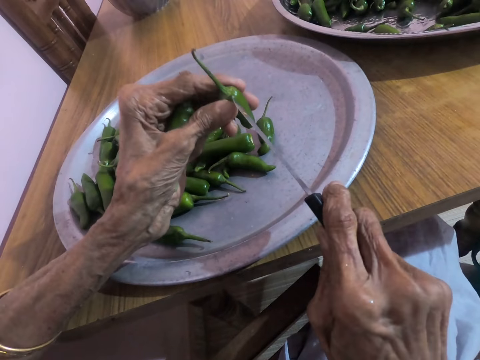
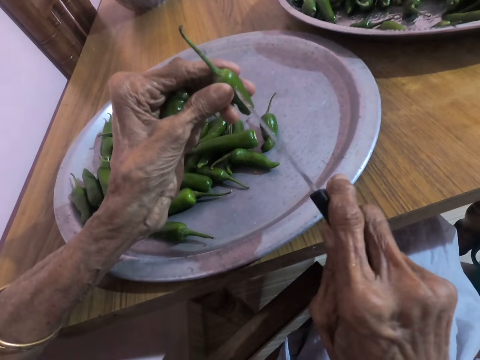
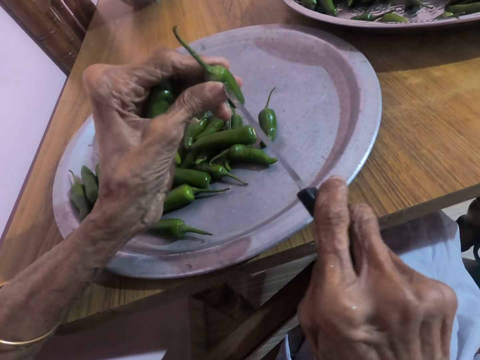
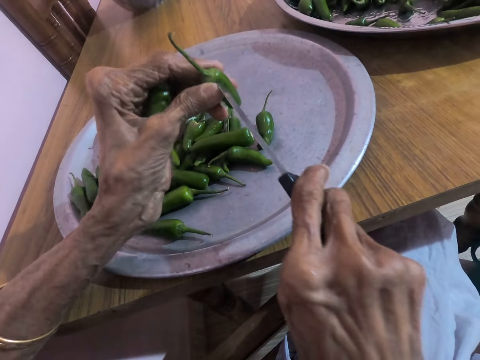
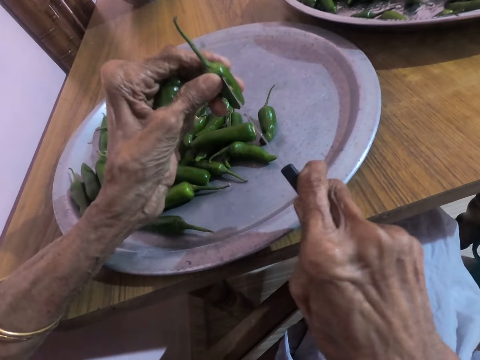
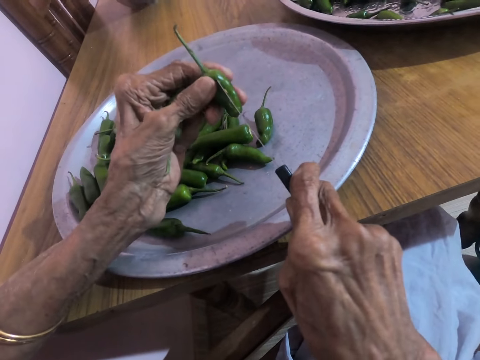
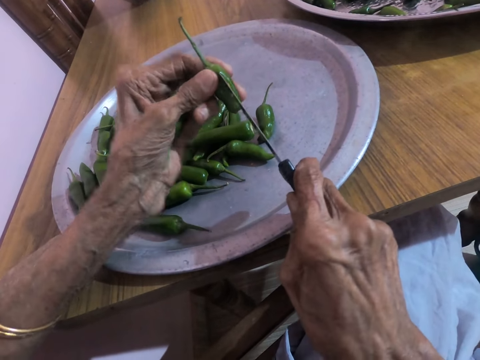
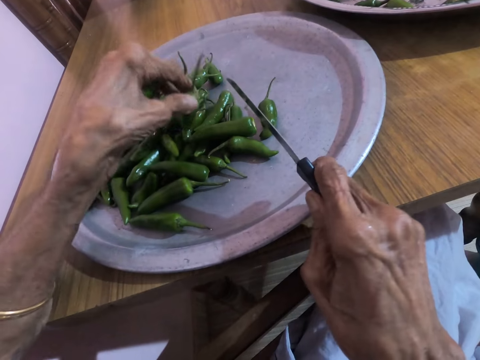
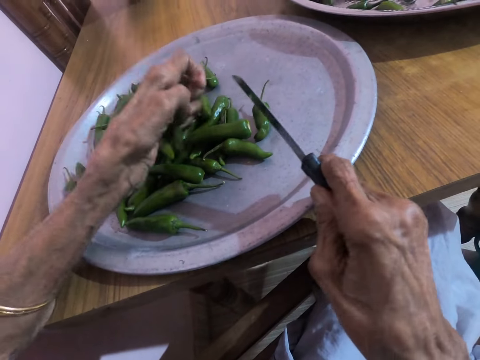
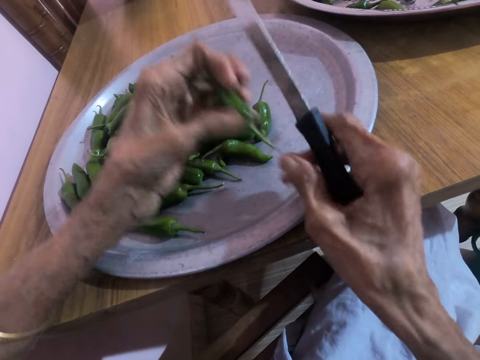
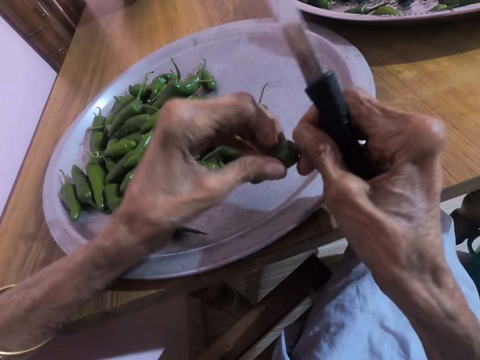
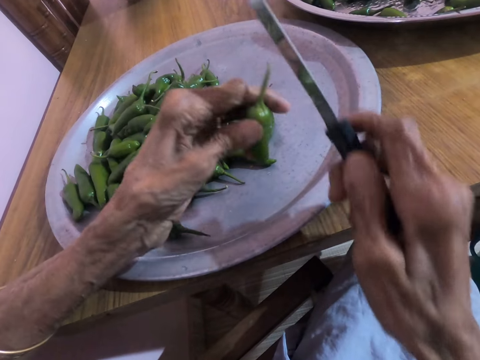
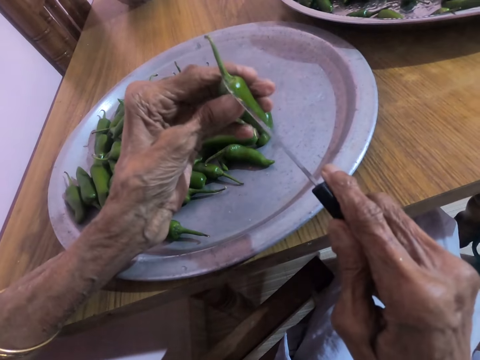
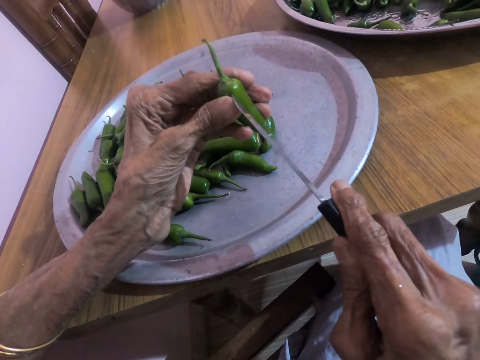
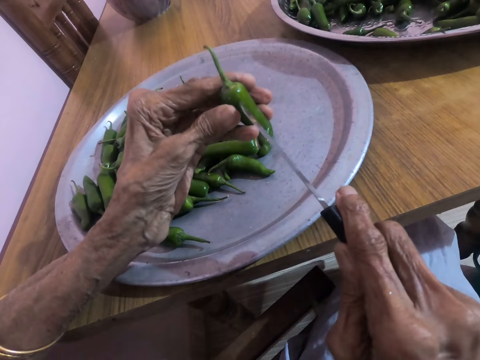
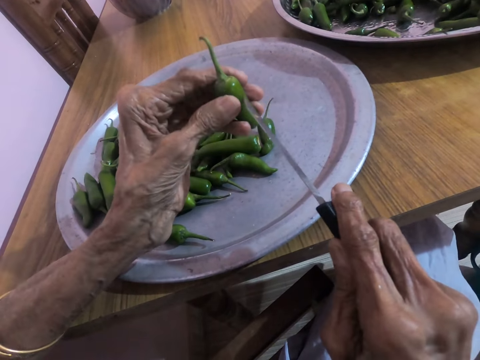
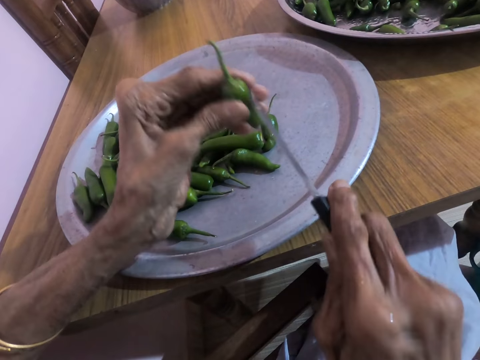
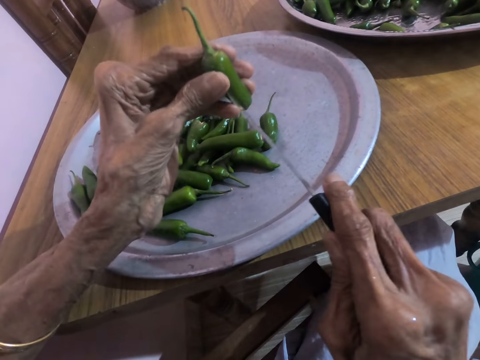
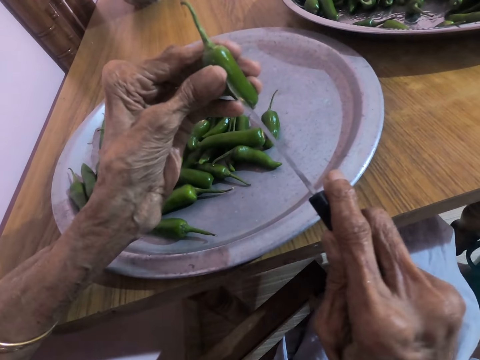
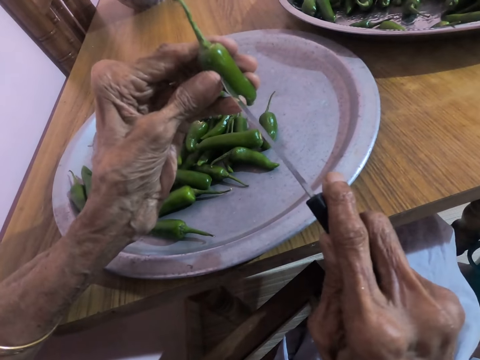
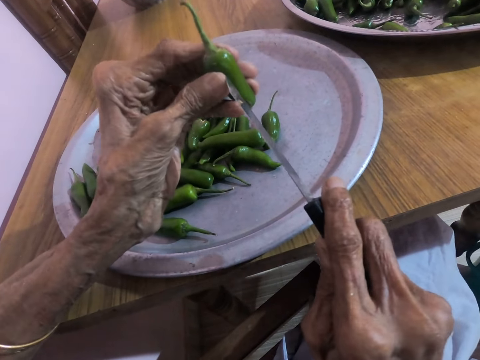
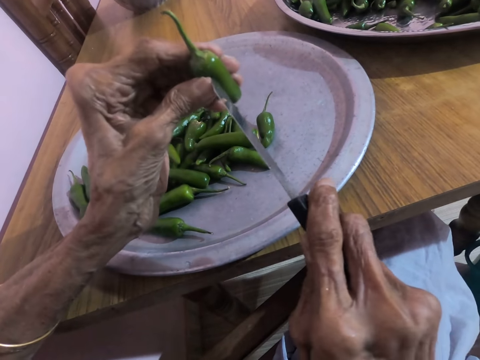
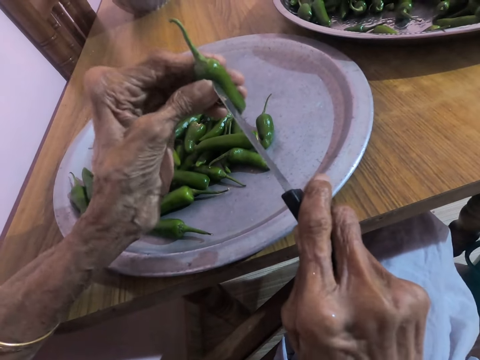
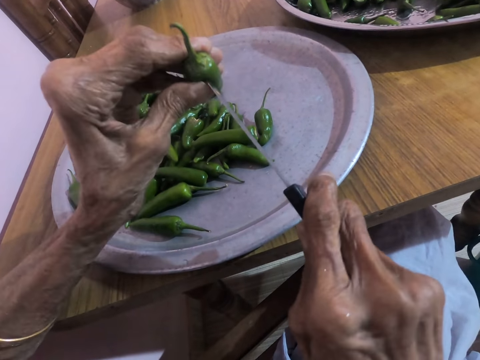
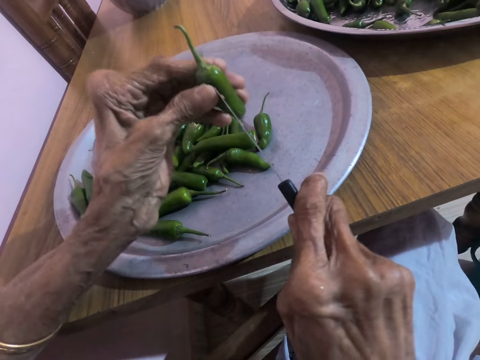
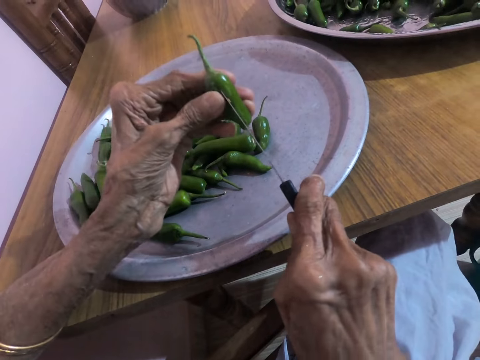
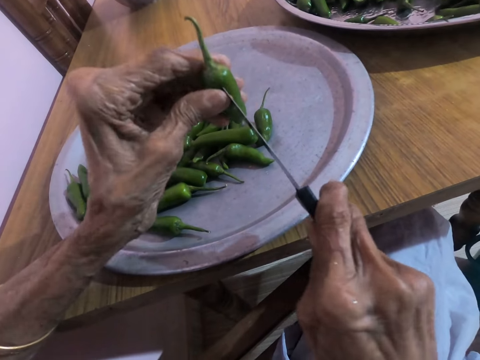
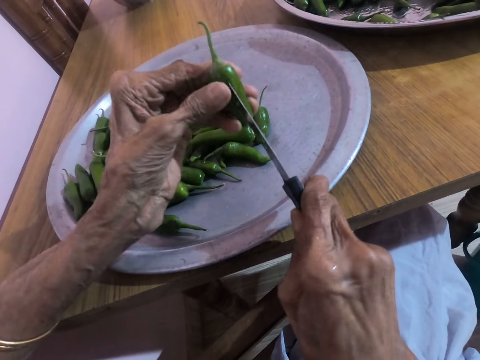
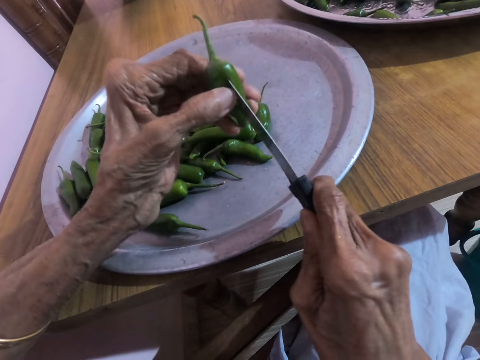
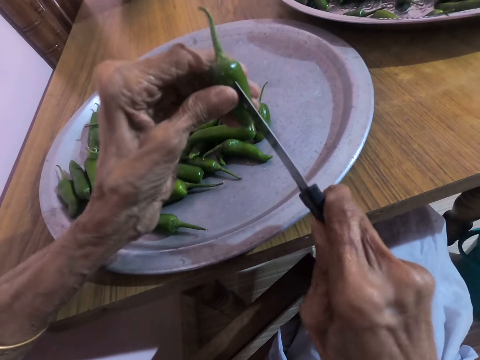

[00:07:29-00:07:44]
The camera wearer cuts the side of a green scotch bonnet in his left hand with the knife in his right hand. He drops the green scotch bonnet in the tray on the table with his left hand. He cuts the side of a green scotch bonnet in his left hand with the knife in his right hand.

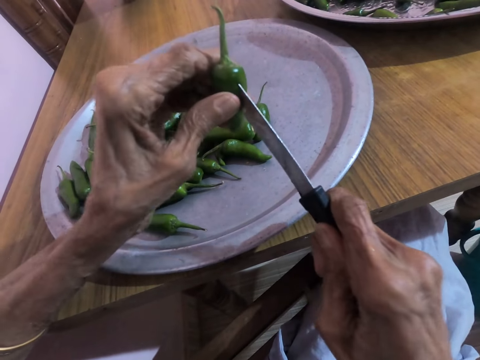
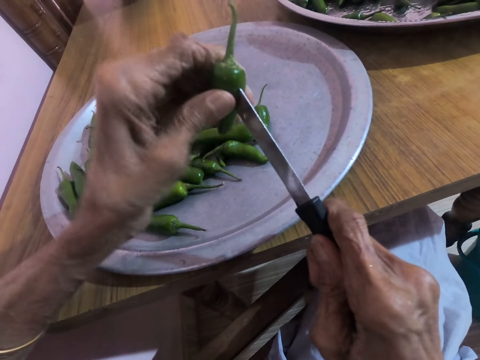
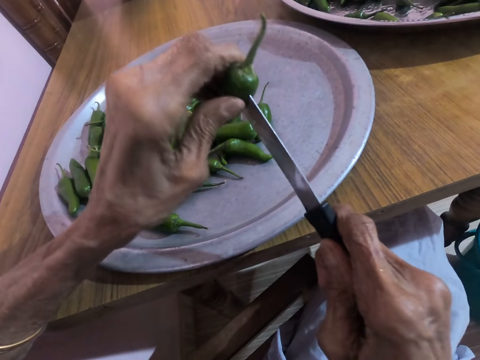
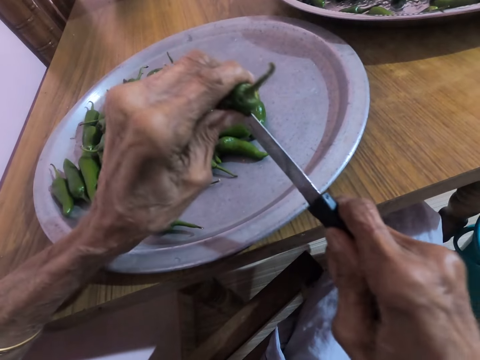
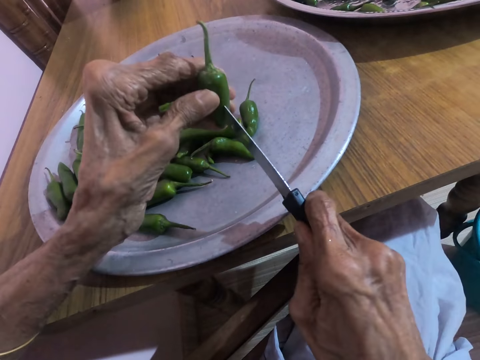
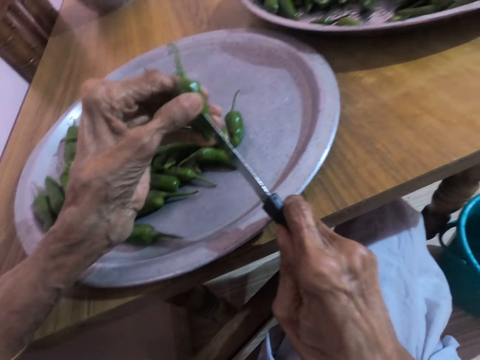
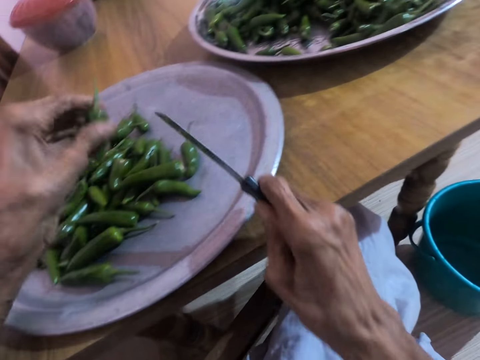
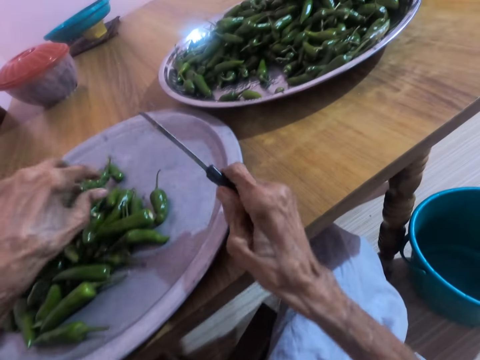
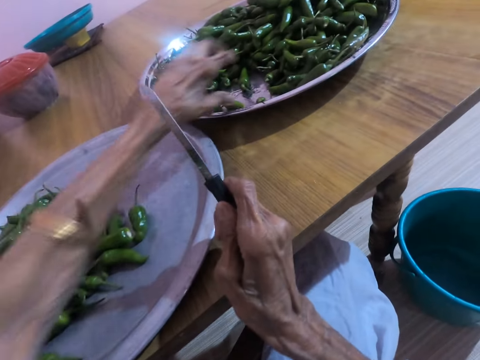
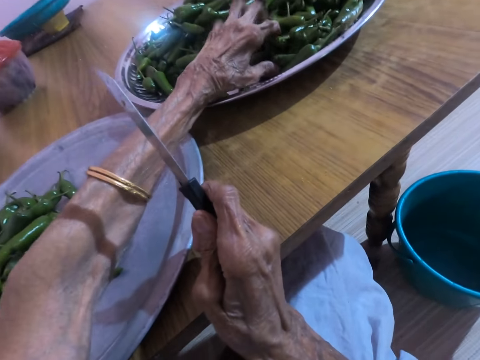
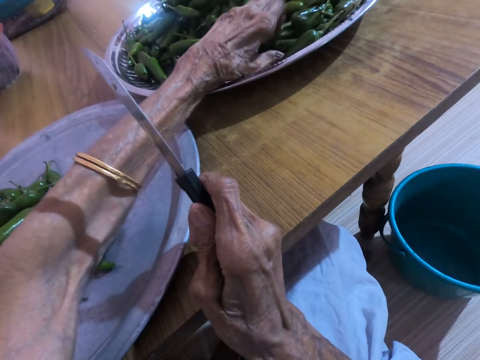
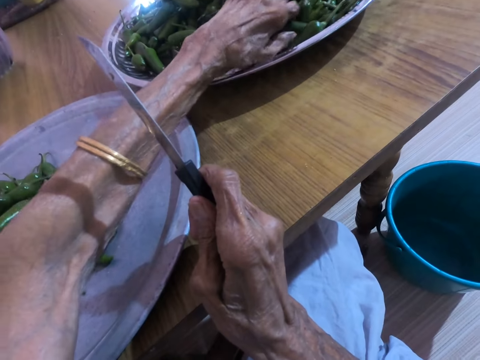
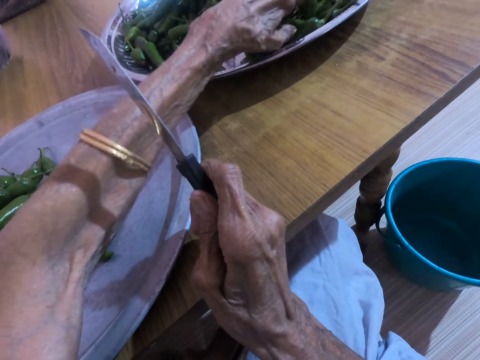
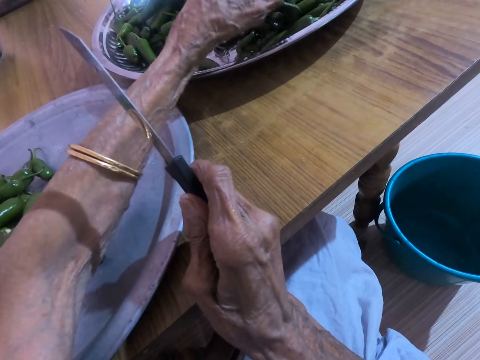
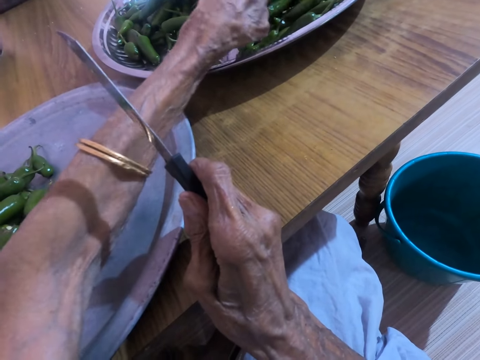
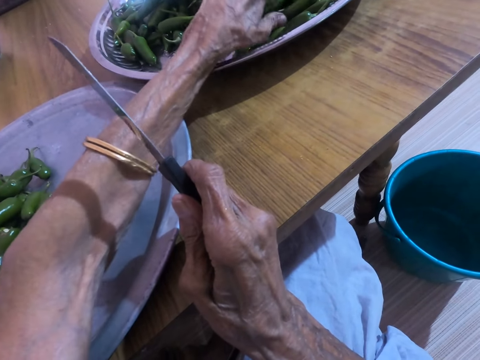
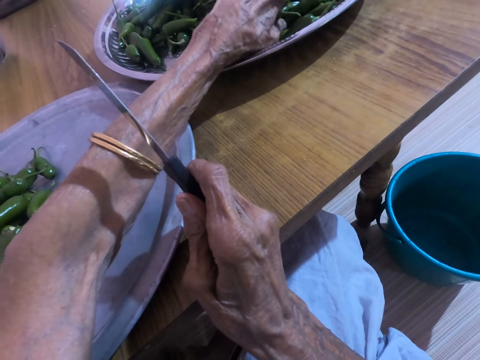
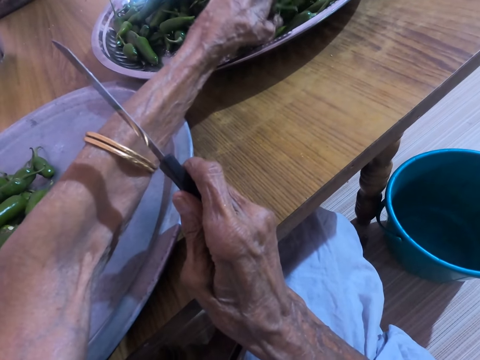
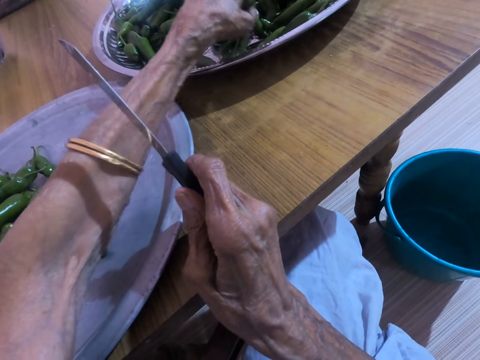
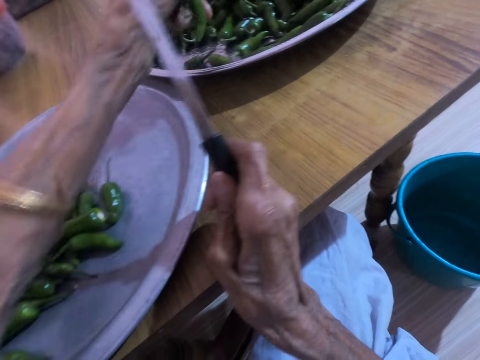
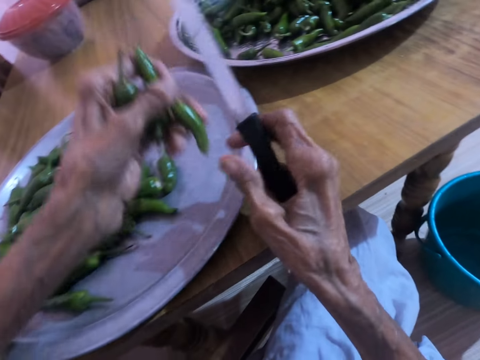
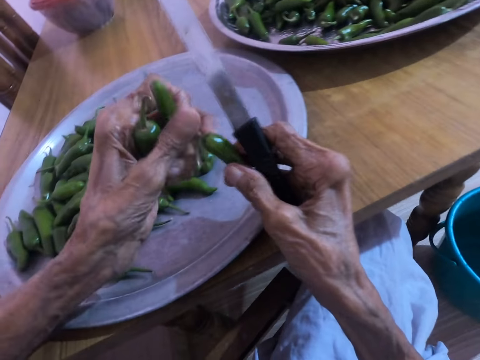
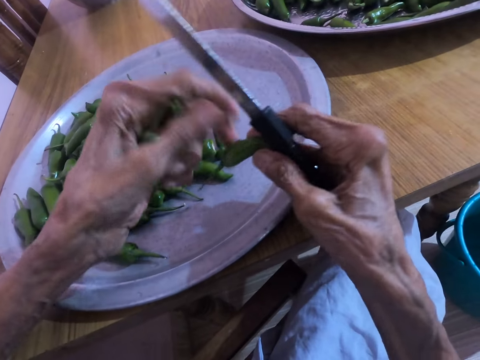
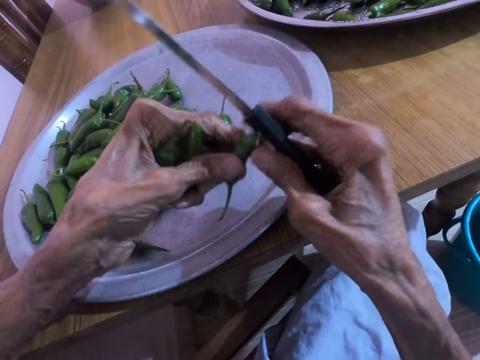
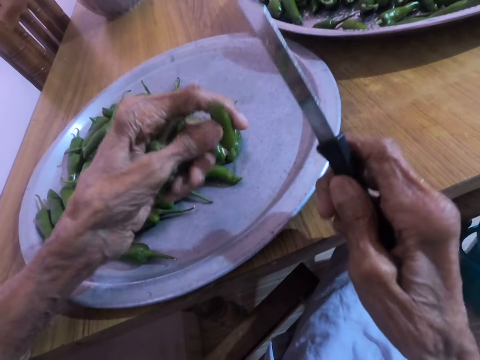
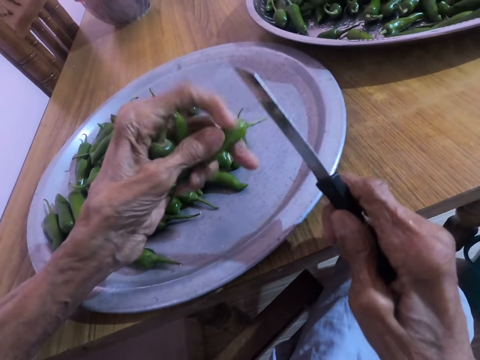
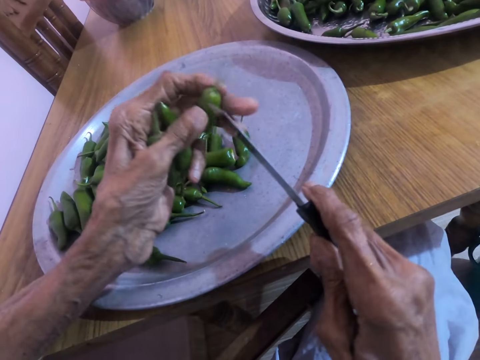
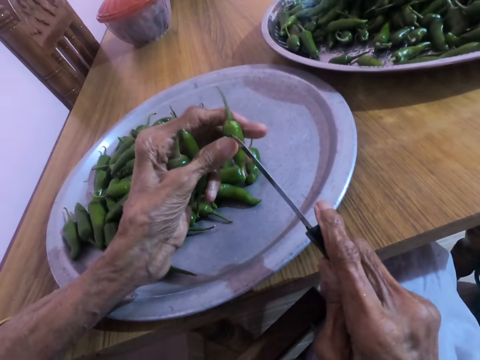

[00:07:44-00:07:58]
The camera wearer drops the green scotch bonnet in the tray on the table with his left hand. He picks a green scotch bonnet from the tray on the table with his left hand. He passes the green scotch bonnet from his left hand to his right hand. He passes the green scotch bonnet from his right hand to his left hand.
